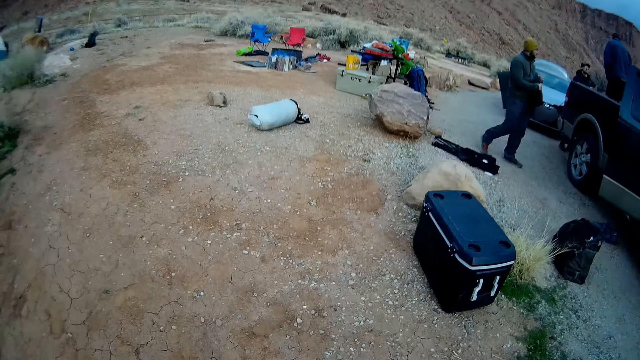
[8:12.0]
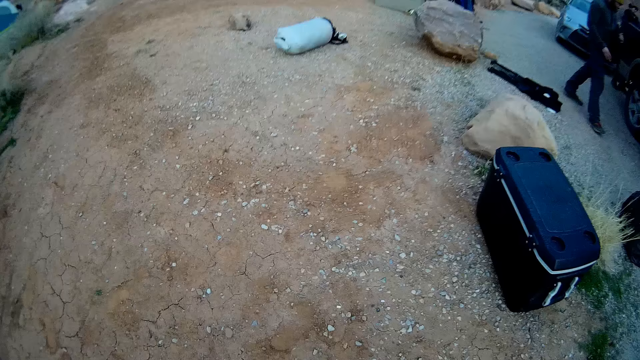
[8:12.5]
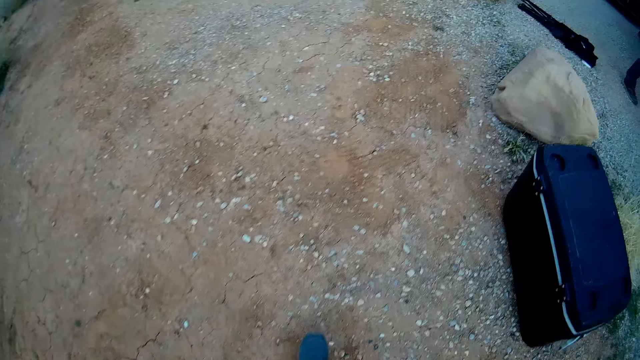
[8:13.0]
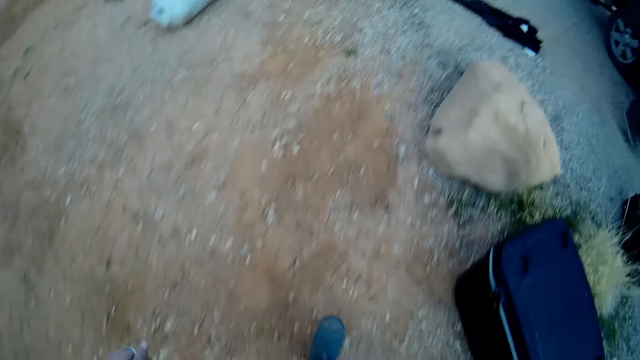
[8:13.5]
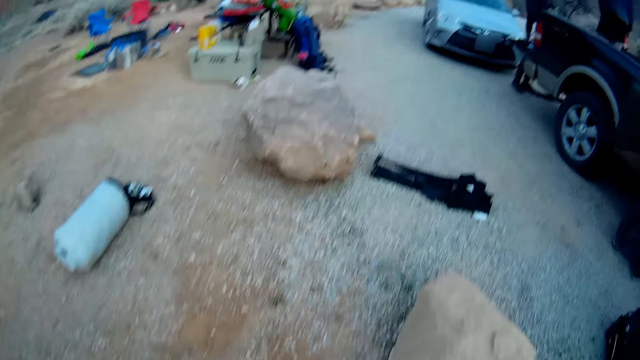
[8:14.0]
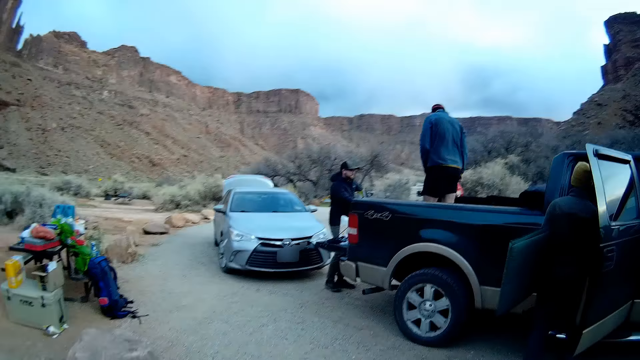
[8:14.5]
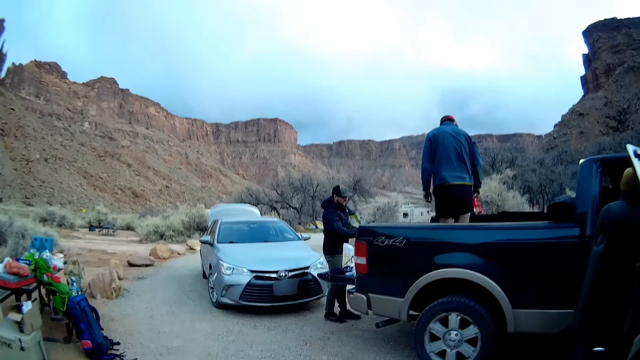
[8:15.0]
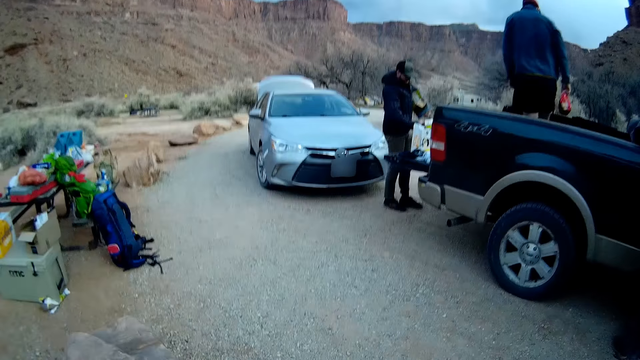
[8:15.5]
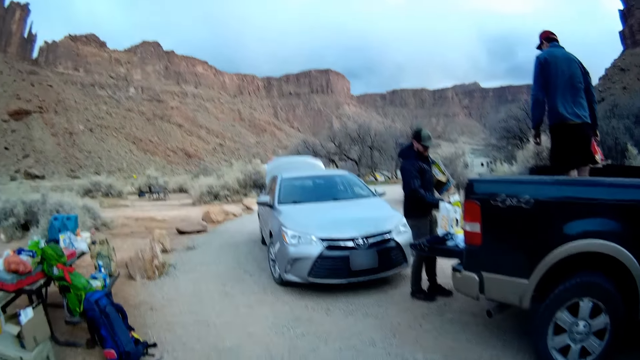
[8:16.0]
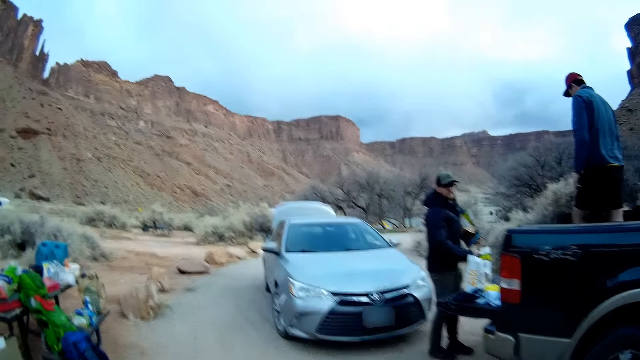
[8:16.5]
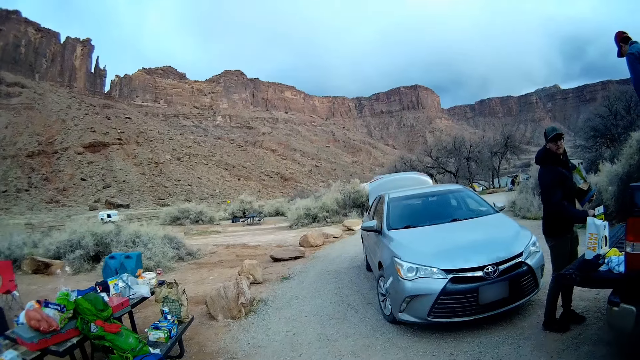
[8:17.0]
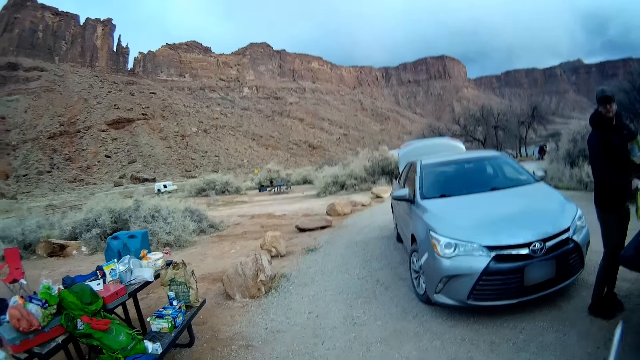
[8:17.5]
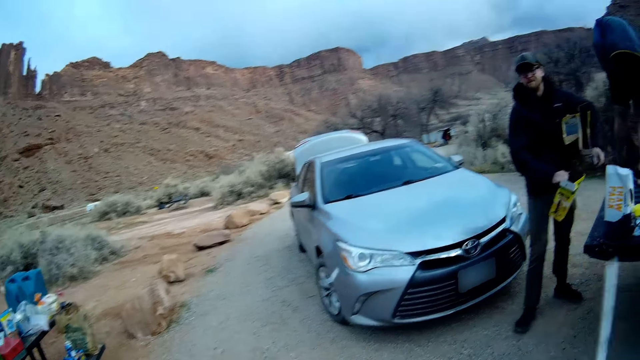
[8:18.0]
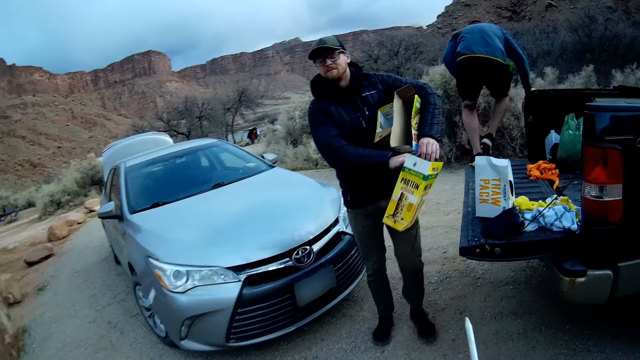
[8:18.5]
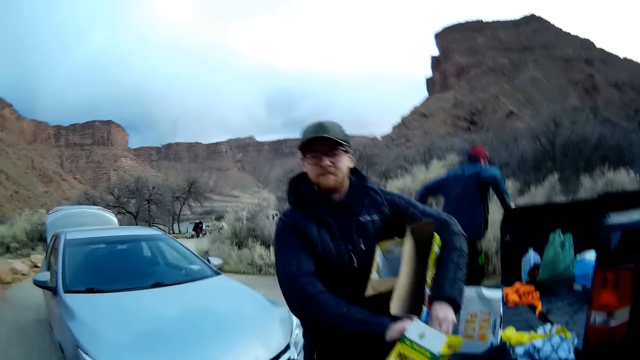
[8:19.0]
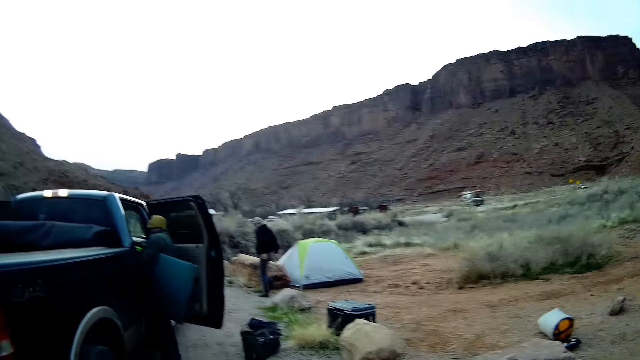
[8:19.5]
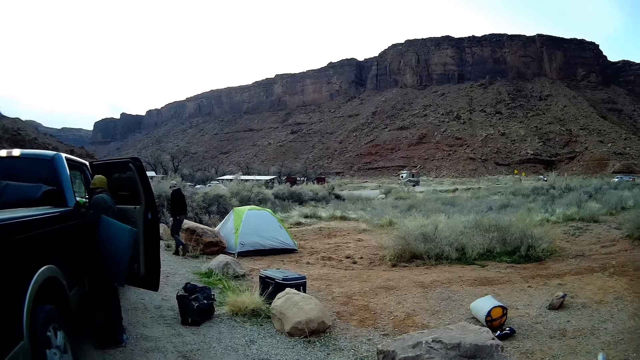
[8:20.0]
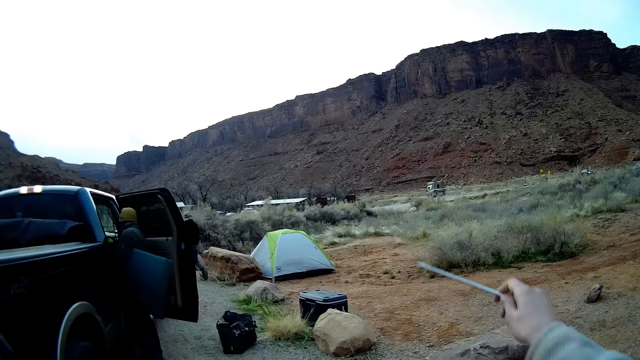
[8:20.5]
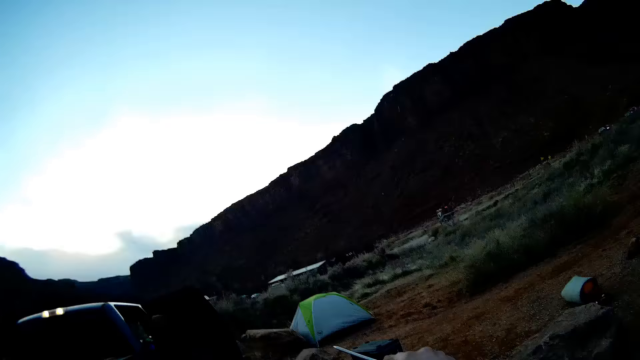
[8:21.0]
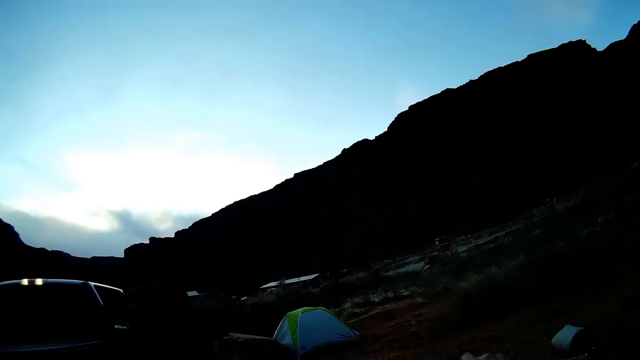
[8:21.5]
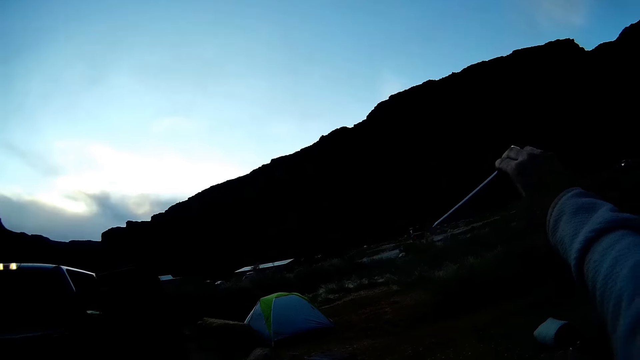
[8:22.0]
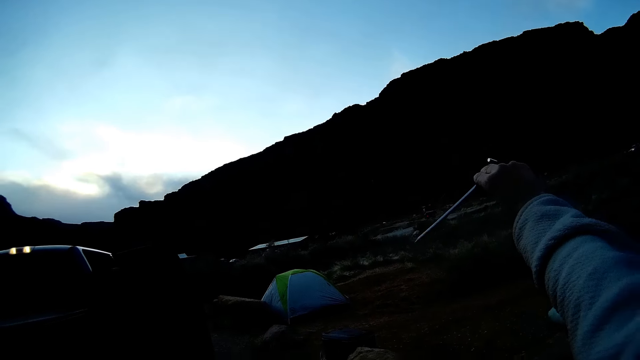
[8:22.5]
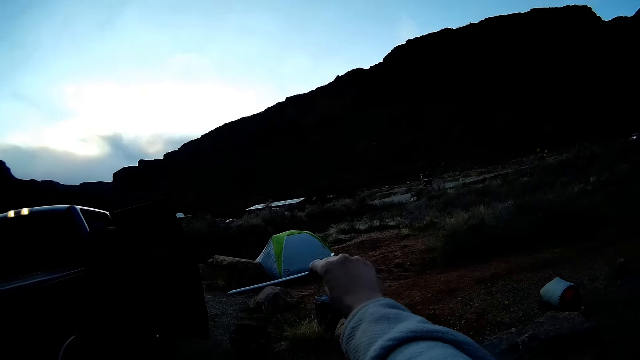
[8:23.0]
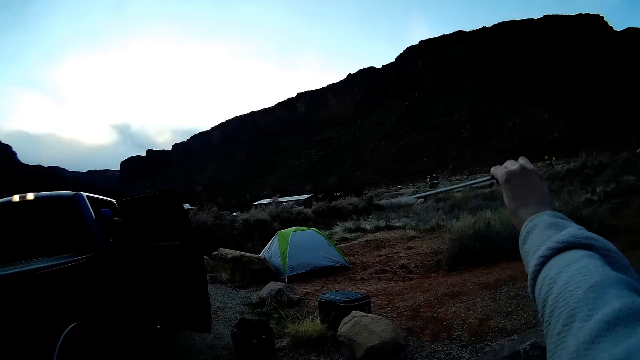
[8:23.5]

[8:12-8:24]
The camera wearer stares back at the tent. They gesture and move an L wrench in the air.

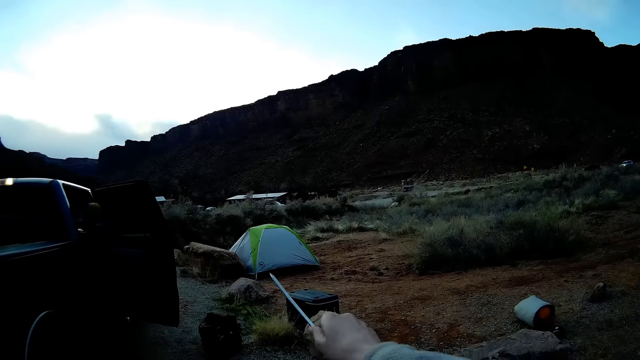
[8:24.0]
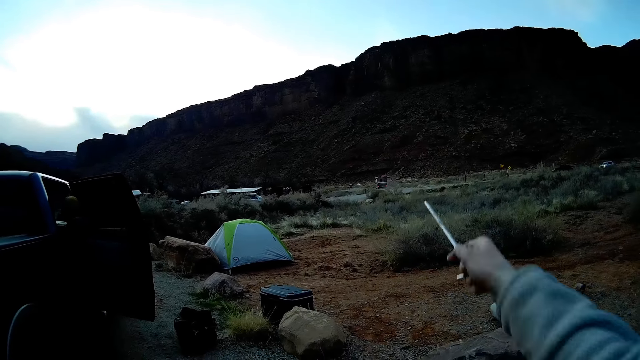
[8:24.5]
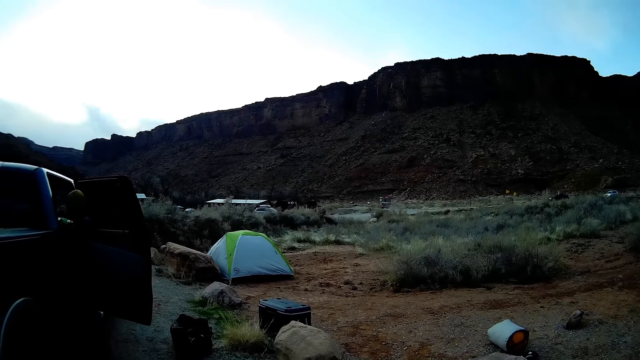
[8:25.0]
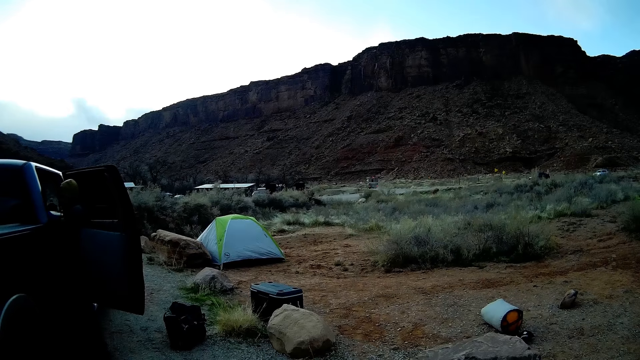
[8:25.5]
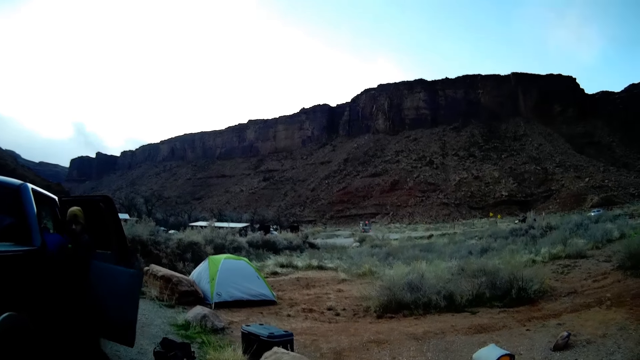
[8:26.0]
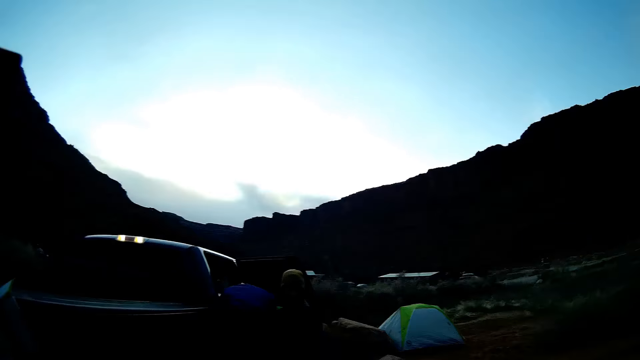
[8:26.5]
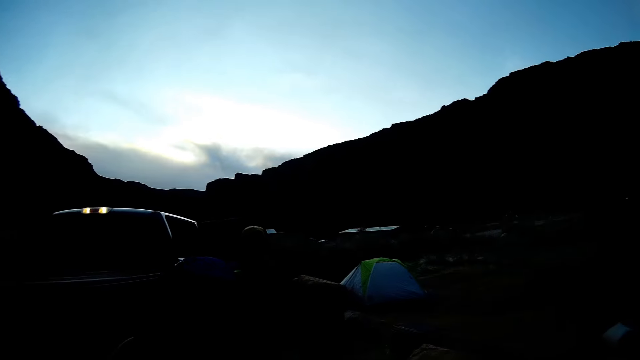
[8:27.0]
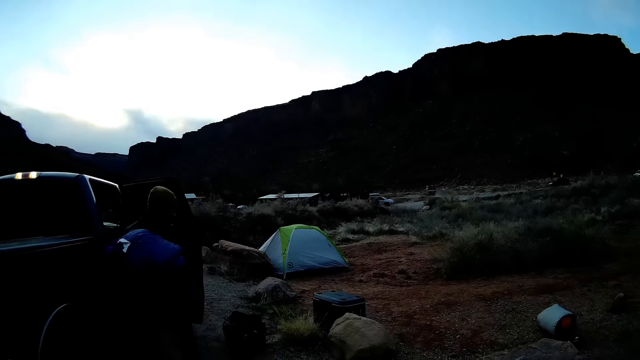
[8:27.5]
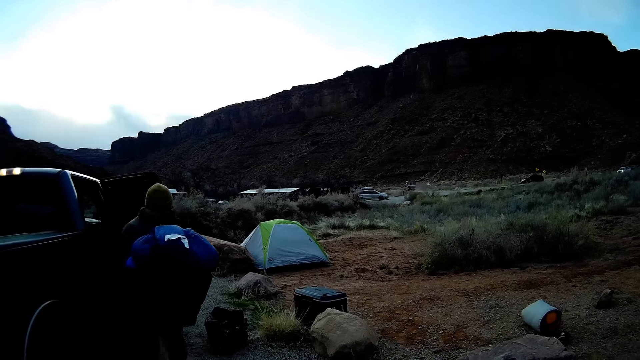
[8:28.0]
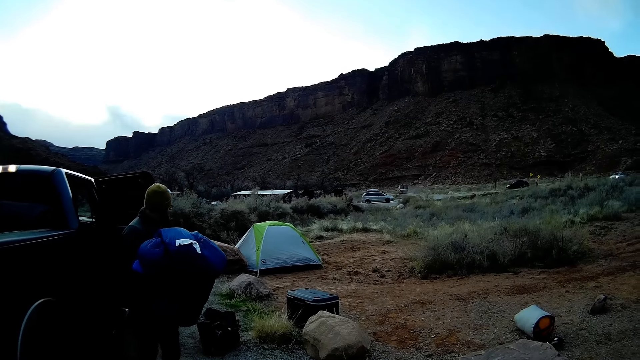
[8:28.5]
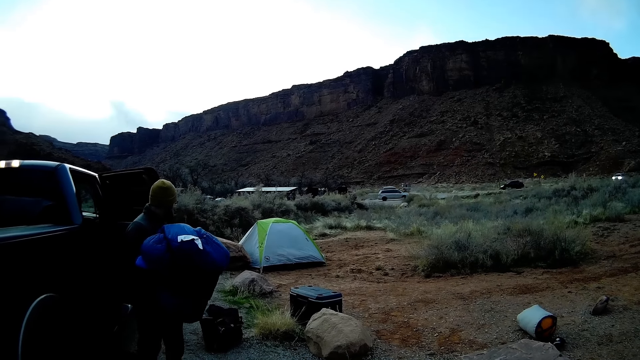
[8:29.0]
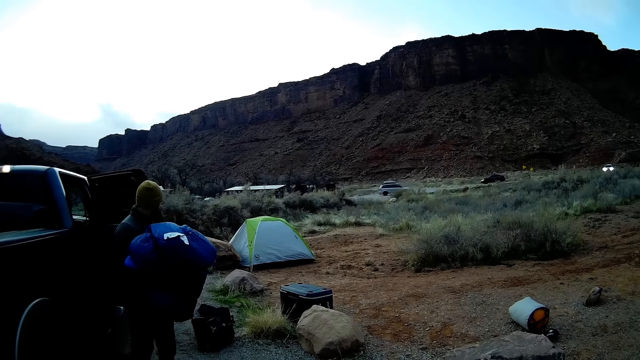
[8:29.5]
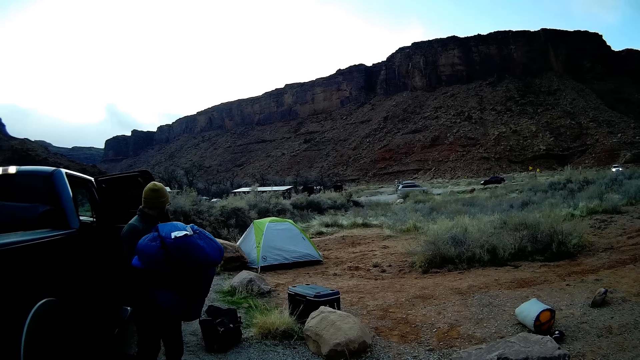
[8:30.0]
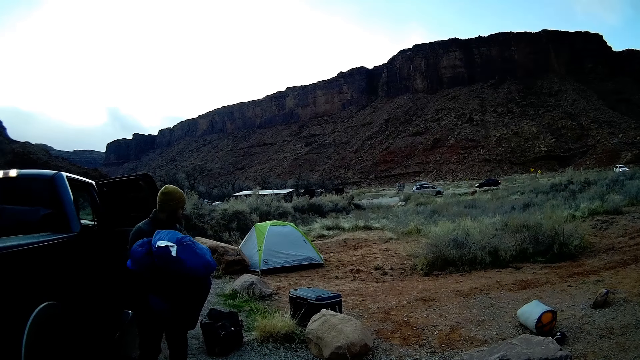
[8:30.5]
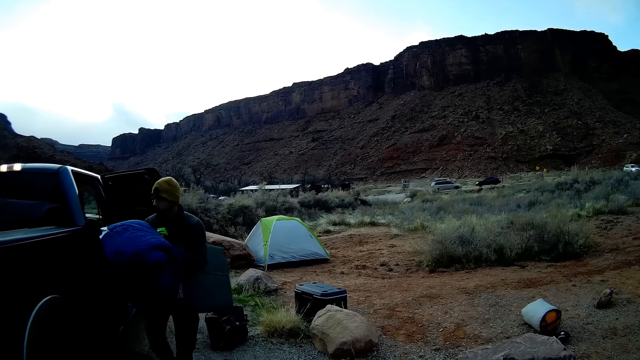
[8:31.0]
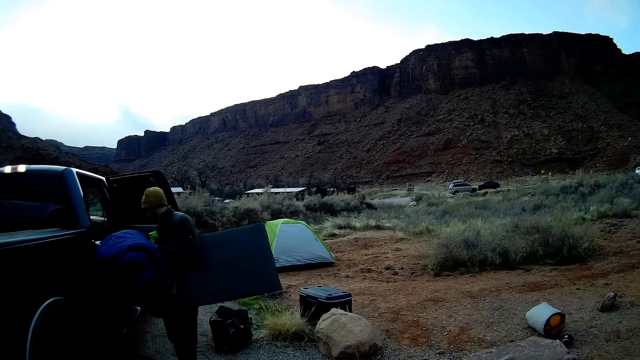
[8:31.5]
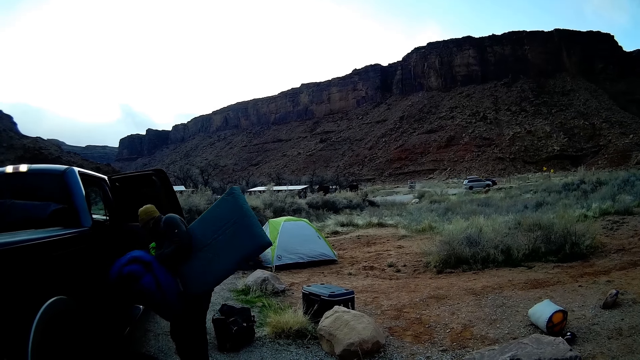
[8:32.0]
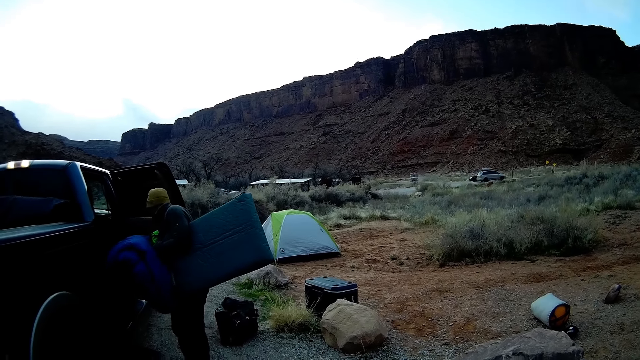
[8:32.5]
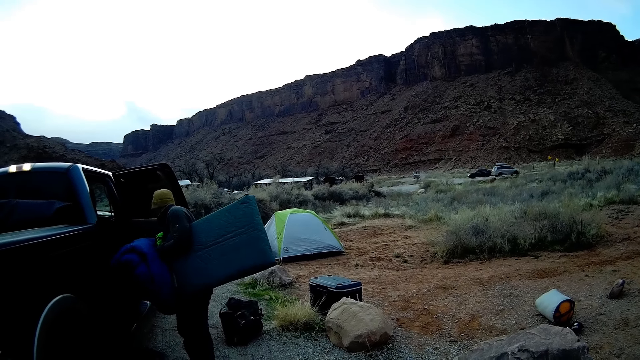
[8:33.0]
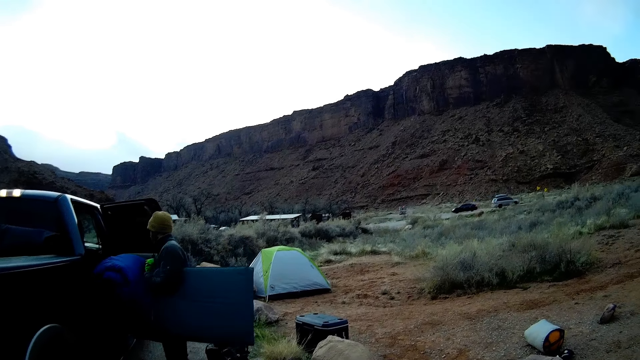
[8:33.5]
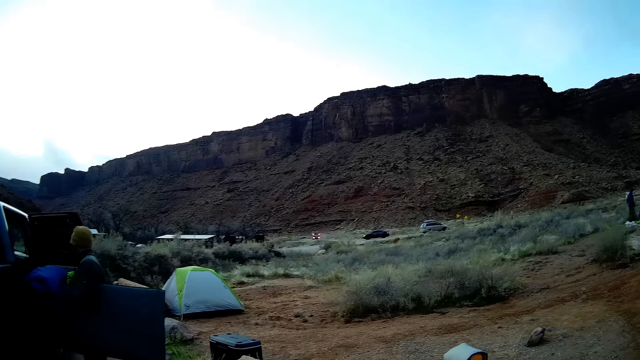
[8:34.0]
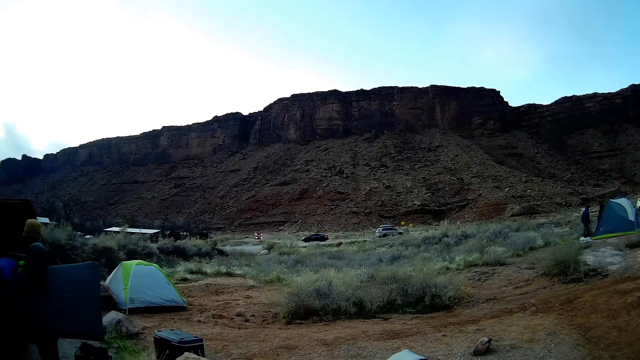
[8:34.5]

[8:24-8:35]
A man carries a duvet from the pickup. The camera wearer stares at the man.
